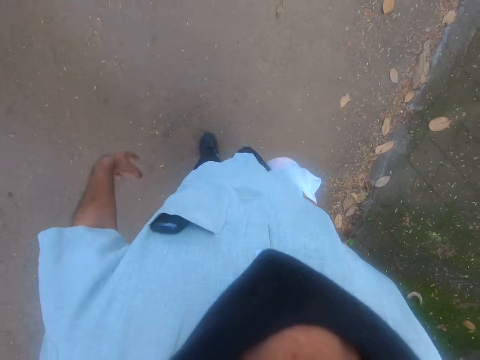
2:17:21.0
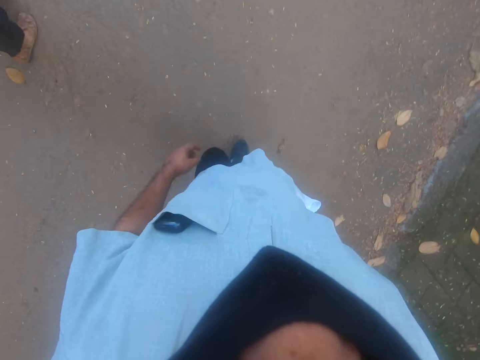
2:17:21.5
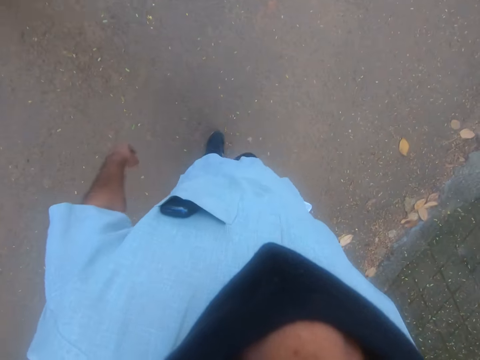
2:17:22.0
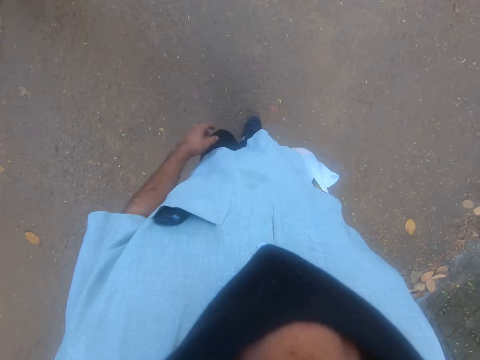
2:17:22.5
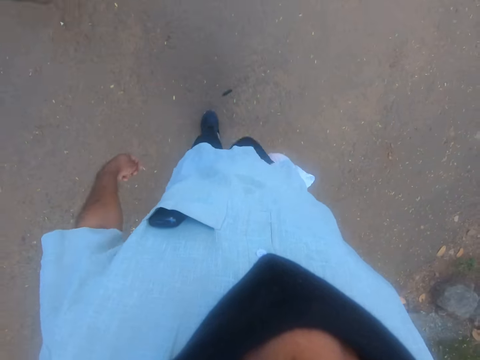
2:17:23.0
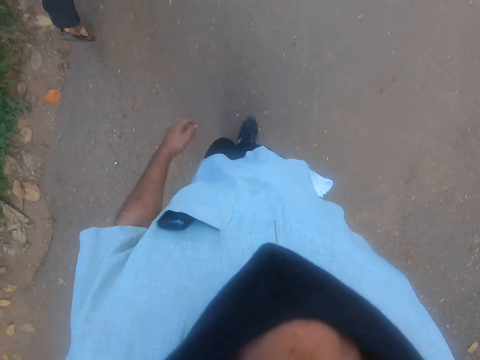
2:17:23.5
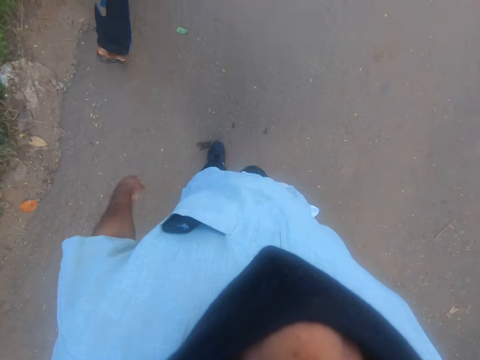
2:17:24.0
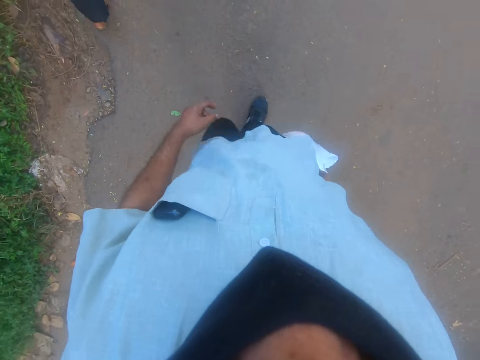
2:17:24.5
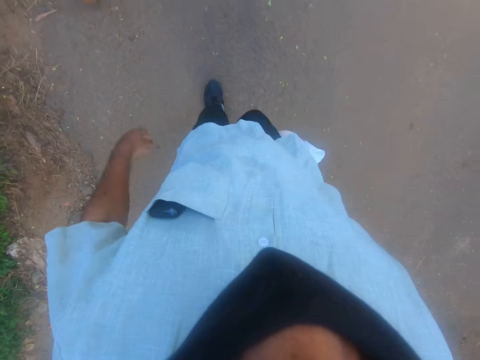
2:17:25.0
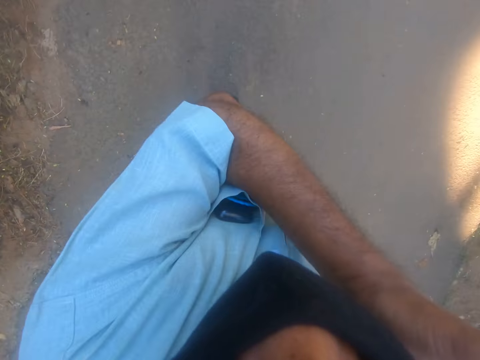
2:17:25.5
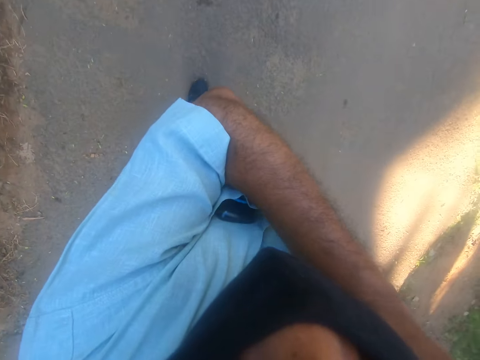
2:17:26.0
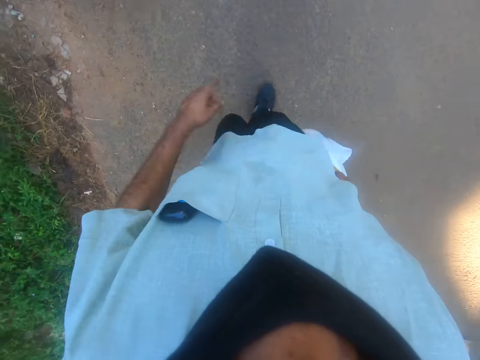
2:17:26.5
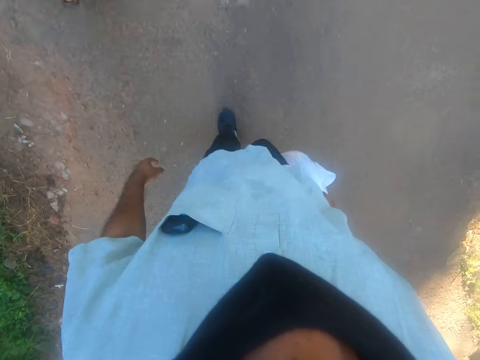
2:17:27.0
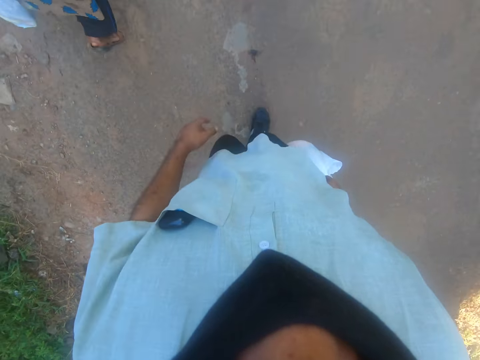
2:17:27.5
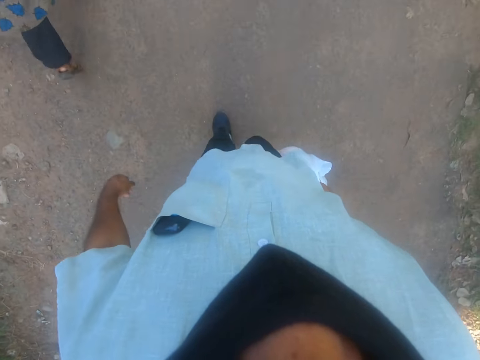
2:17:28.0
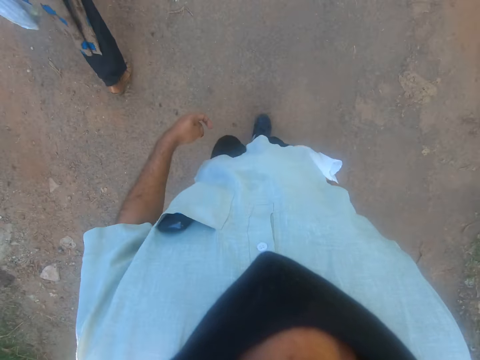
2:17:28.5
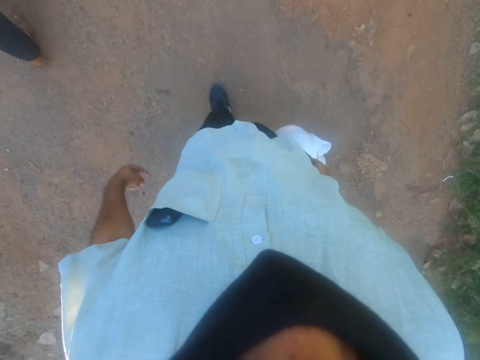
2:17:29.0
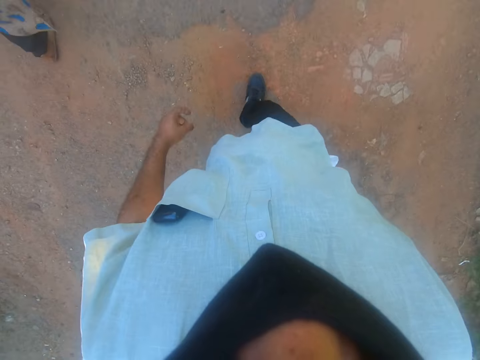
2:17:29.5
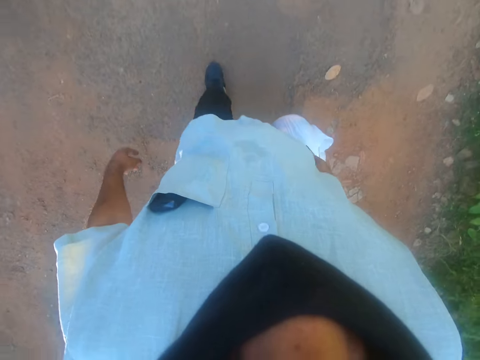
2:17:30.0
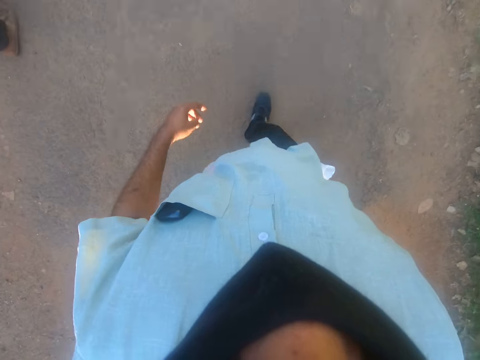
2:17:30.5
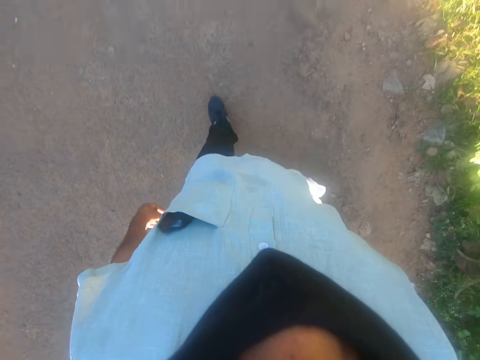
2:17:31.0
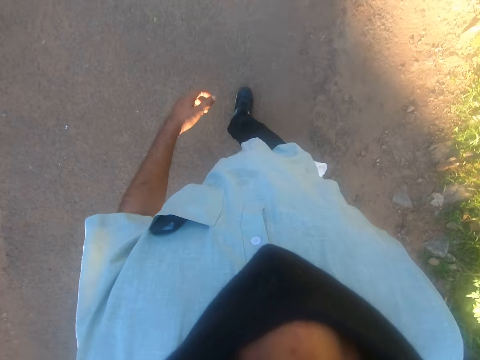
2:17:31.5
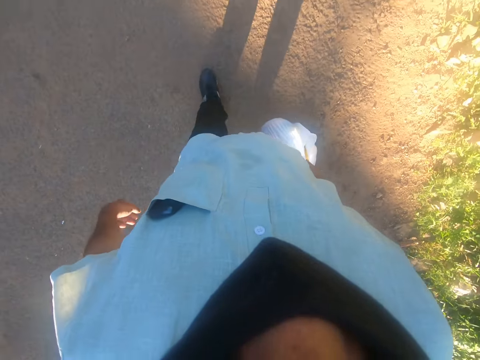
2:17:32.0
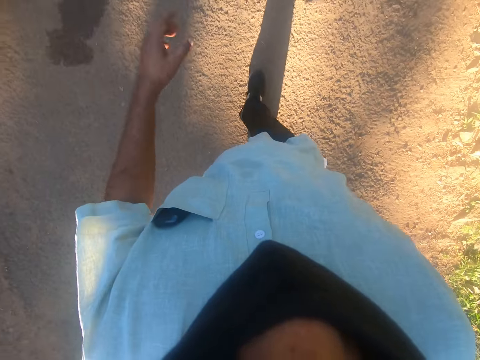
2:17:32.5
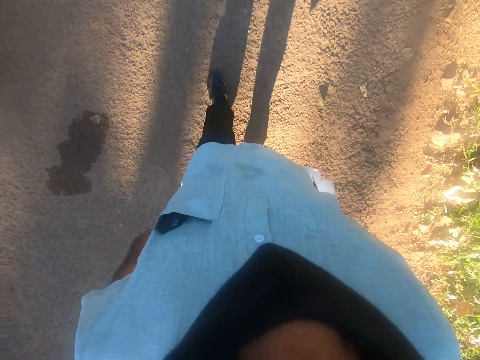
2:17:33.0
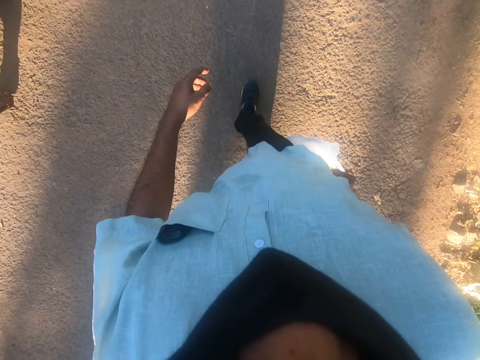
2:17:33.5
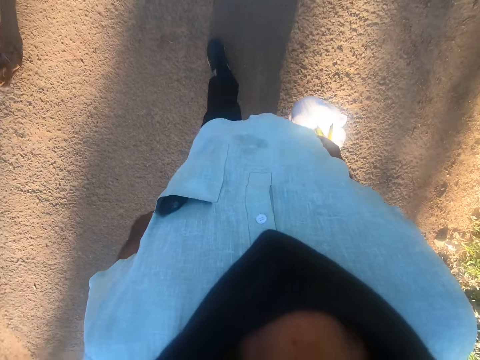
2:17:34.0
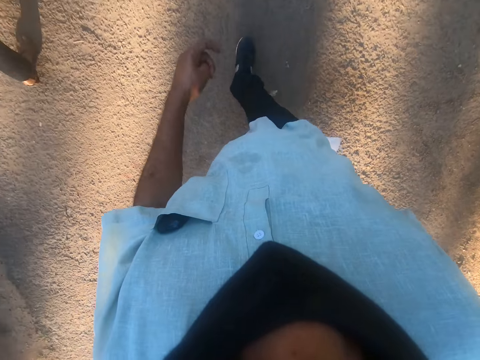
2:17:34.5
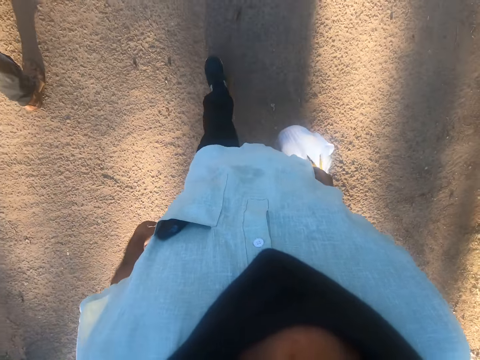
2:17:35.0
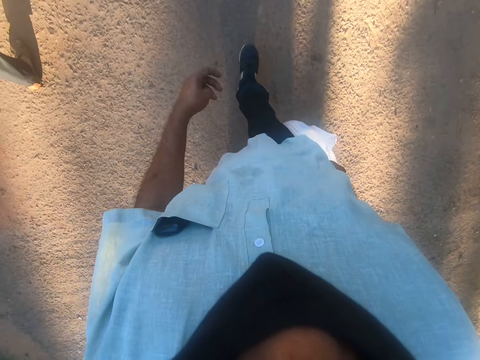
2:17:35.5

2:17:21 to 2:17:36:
The camera wearer scratches his neck with the left hand. He walks with a person on the road.

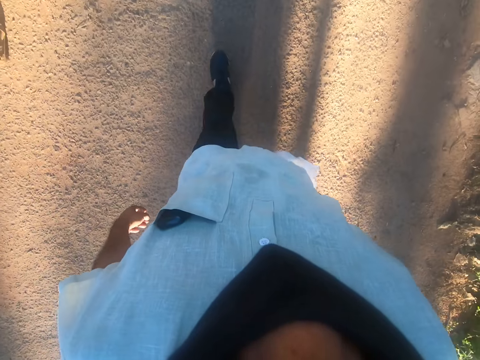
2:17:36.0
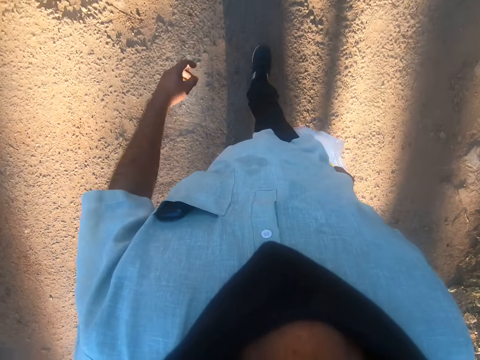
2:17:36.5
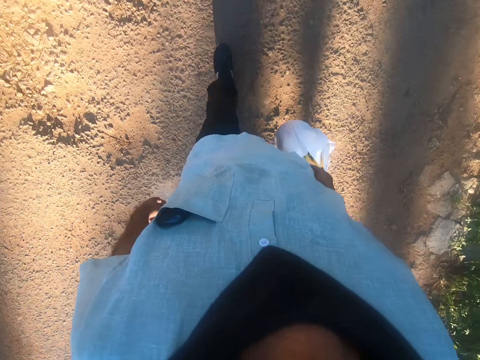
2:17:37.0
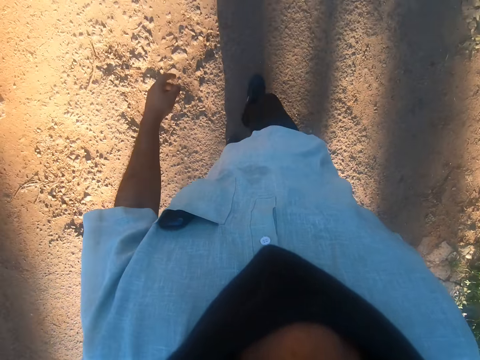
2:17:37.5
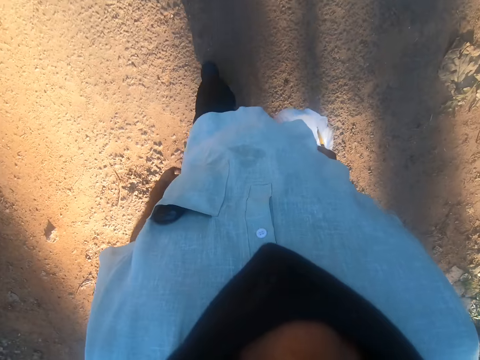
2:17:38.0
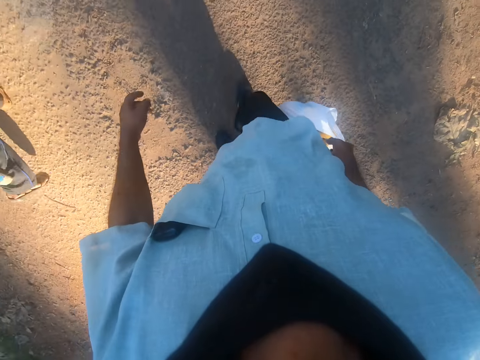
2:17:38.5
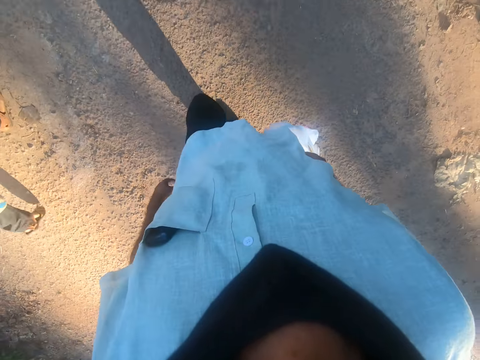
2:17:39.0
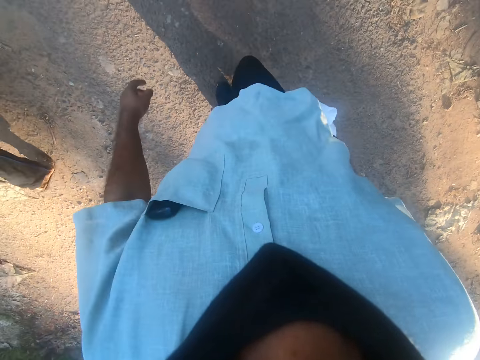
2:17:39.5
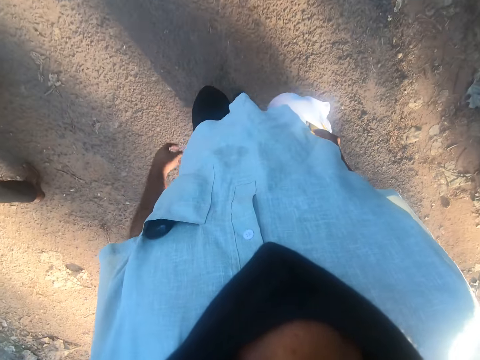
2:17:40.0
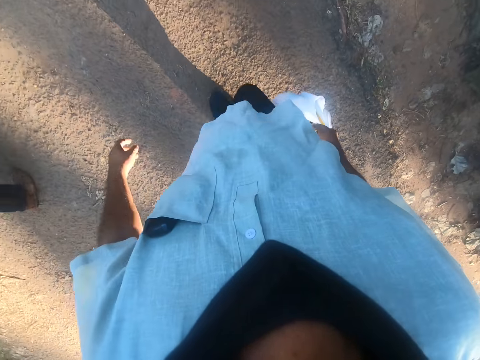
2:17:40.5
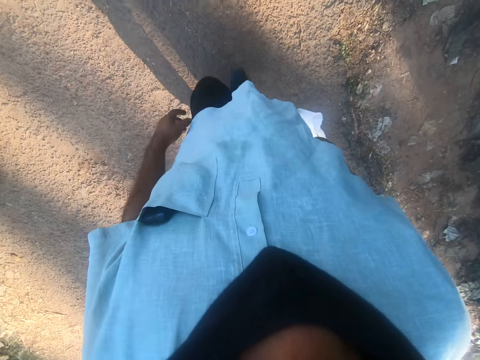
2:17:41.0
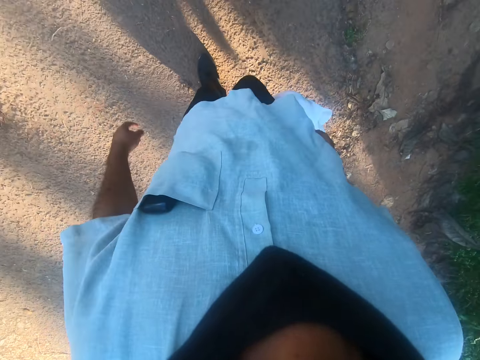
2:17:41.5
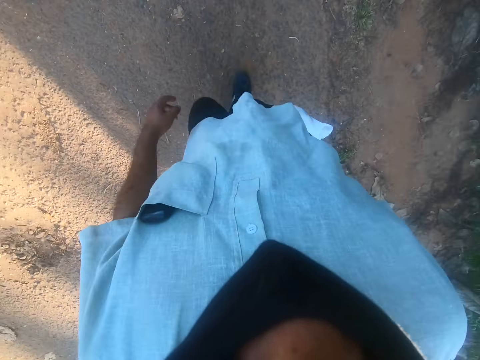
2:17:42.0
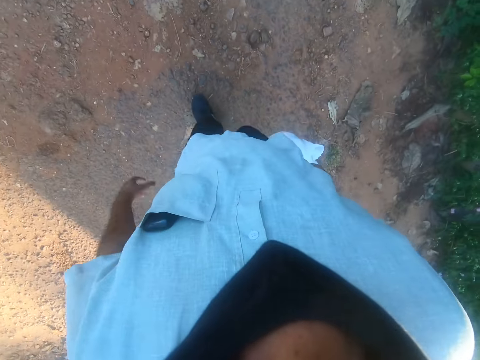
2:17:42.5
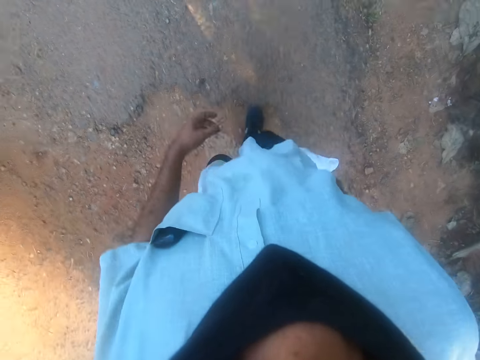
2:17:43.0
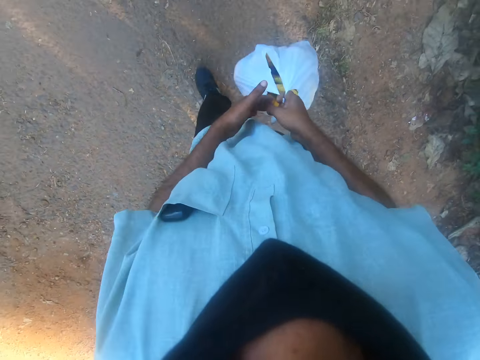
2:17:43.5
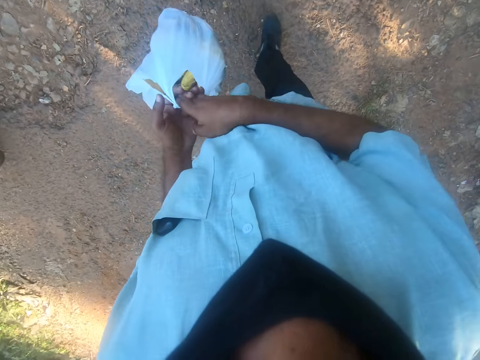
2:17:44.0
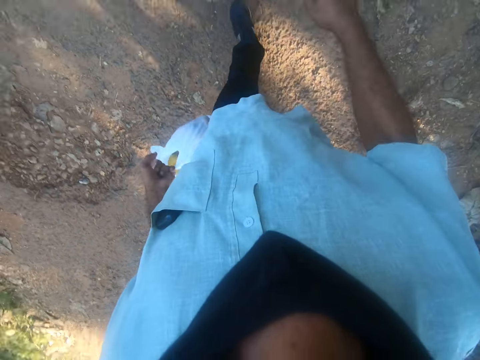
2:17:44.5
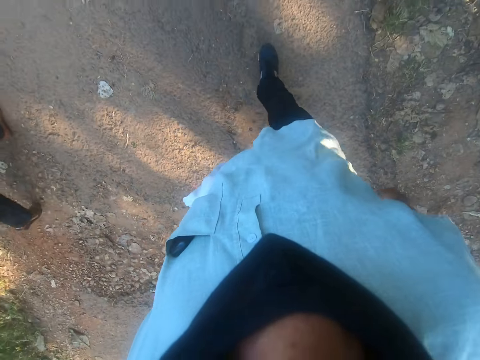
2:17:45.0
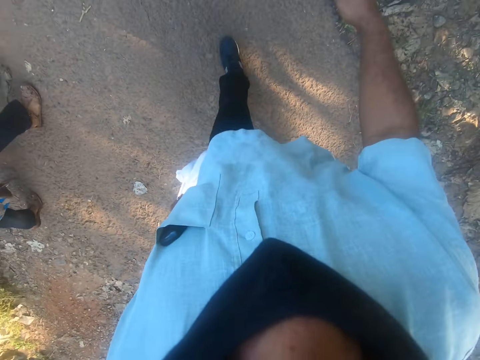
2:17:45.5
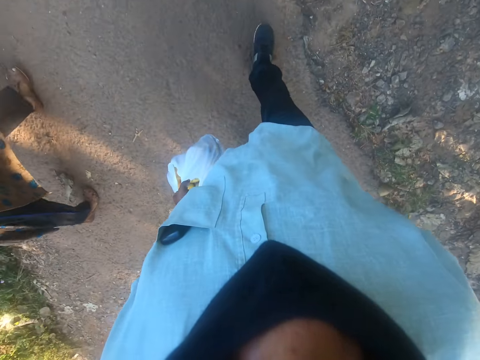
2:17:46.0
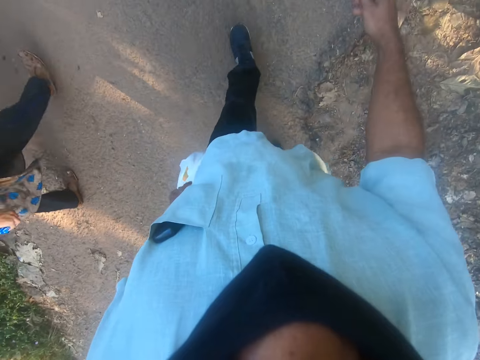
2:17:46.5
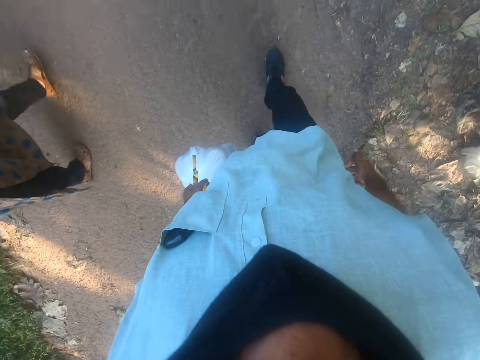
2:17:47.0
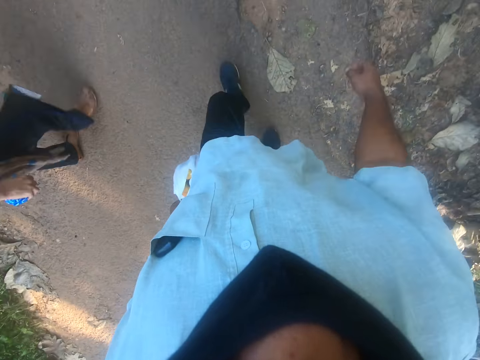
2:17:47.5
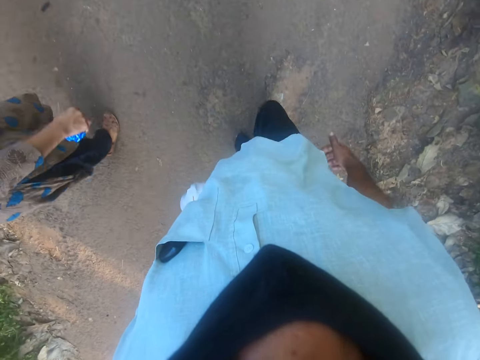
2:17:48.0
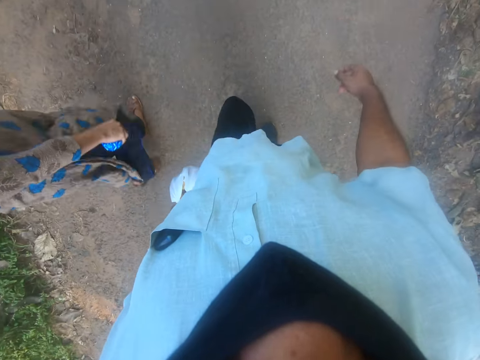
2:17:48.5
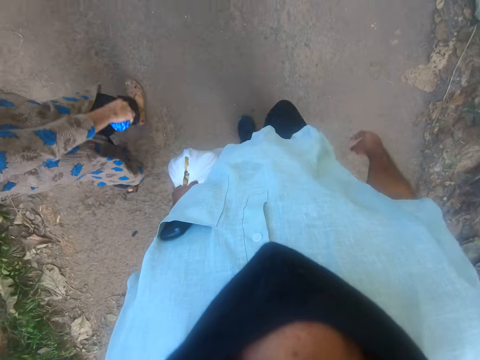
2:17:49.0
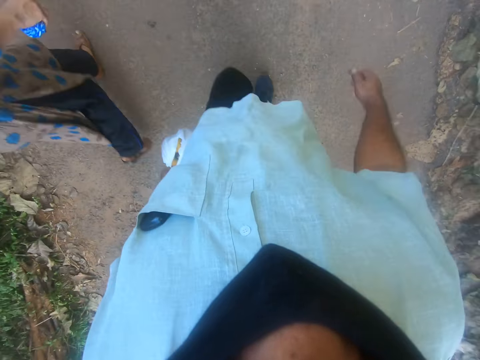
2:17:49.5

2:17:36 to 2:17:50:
The camera wearer moves the nylon bag in his right hand to his left hand. He walks with a person on the road.
